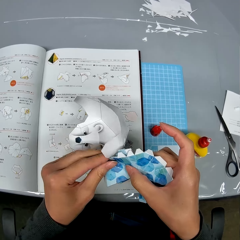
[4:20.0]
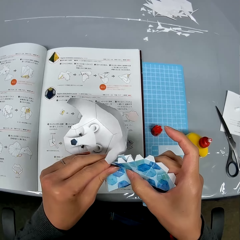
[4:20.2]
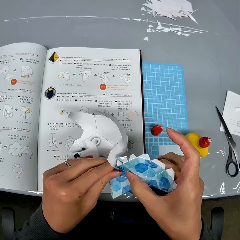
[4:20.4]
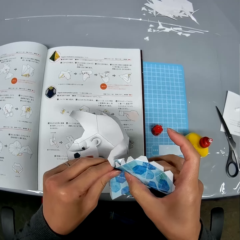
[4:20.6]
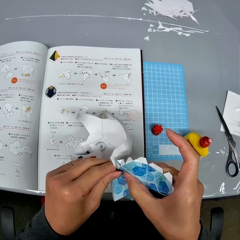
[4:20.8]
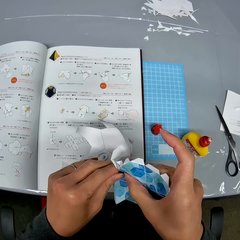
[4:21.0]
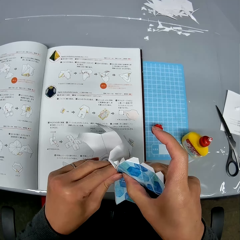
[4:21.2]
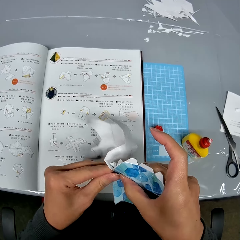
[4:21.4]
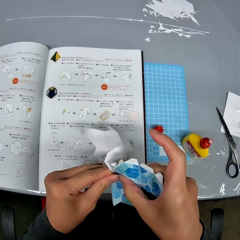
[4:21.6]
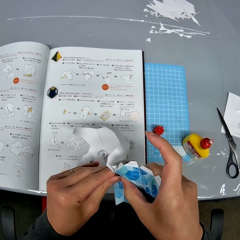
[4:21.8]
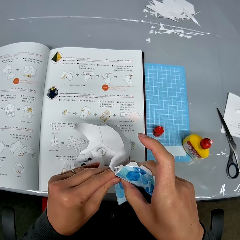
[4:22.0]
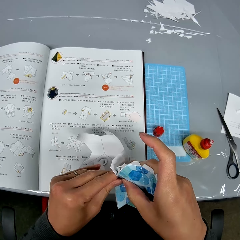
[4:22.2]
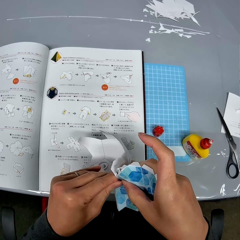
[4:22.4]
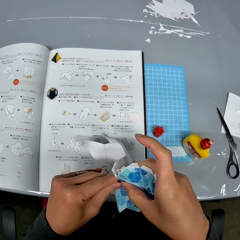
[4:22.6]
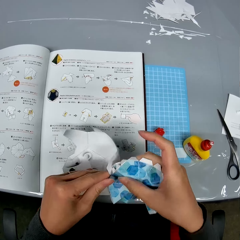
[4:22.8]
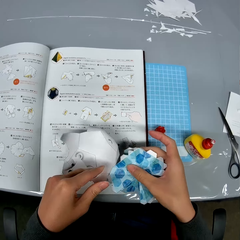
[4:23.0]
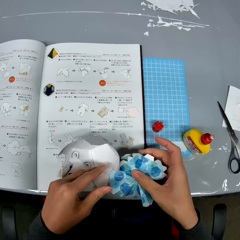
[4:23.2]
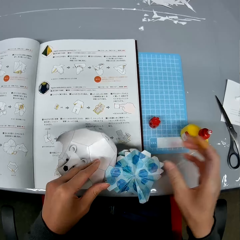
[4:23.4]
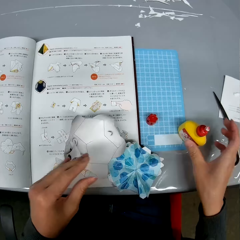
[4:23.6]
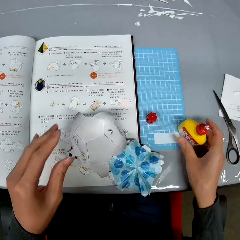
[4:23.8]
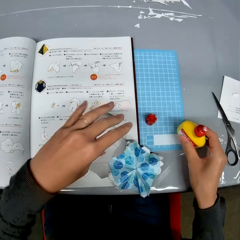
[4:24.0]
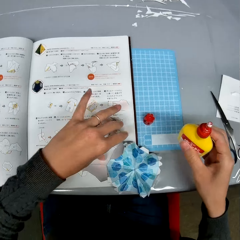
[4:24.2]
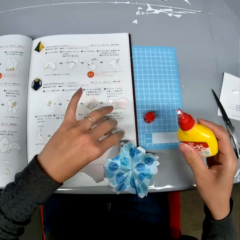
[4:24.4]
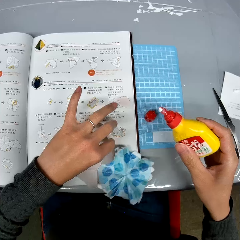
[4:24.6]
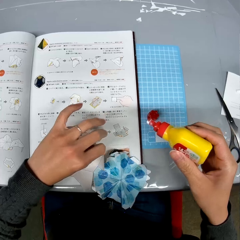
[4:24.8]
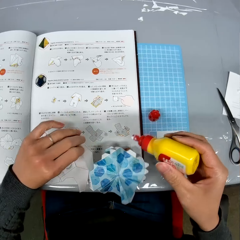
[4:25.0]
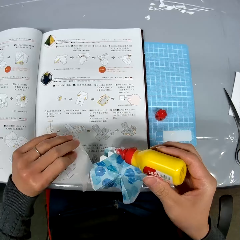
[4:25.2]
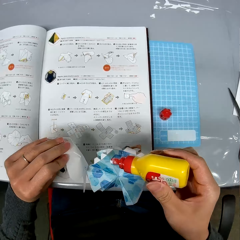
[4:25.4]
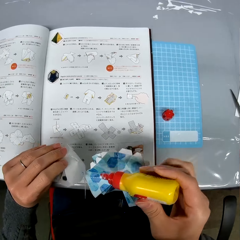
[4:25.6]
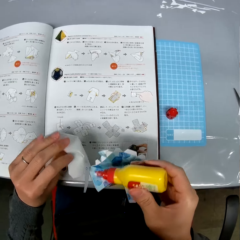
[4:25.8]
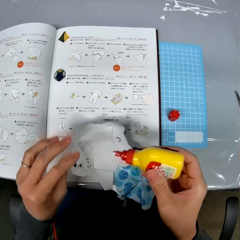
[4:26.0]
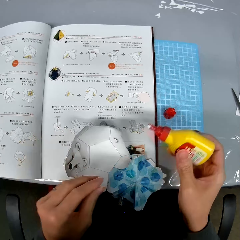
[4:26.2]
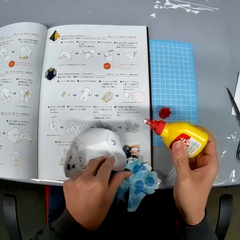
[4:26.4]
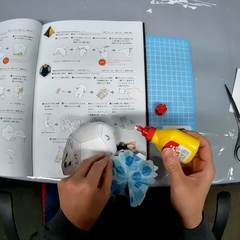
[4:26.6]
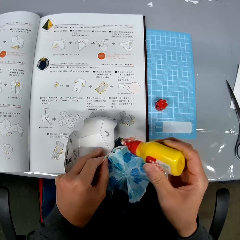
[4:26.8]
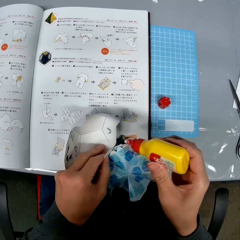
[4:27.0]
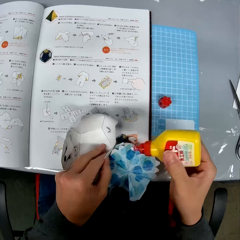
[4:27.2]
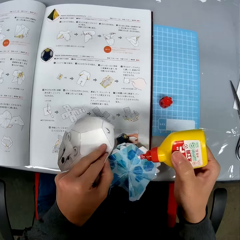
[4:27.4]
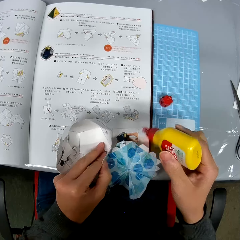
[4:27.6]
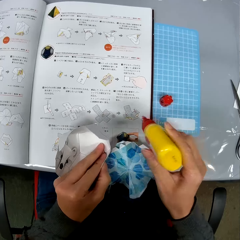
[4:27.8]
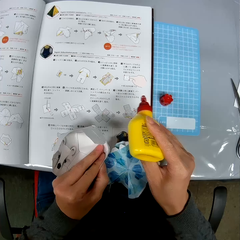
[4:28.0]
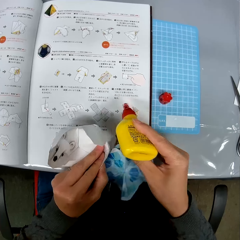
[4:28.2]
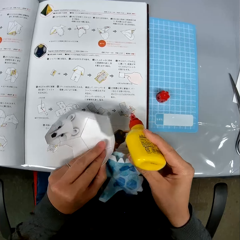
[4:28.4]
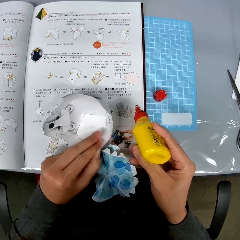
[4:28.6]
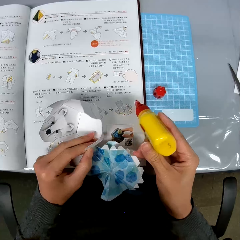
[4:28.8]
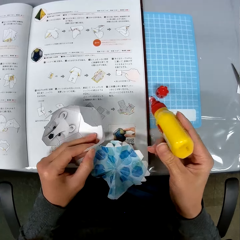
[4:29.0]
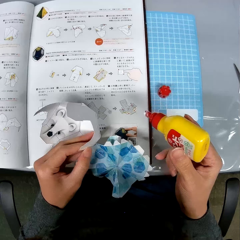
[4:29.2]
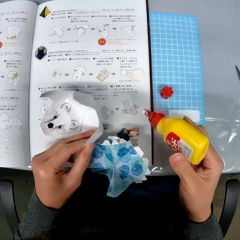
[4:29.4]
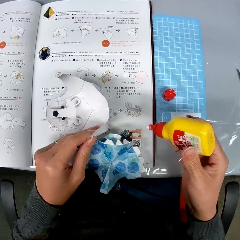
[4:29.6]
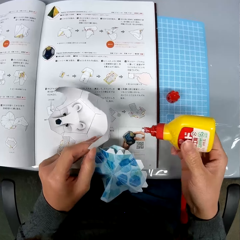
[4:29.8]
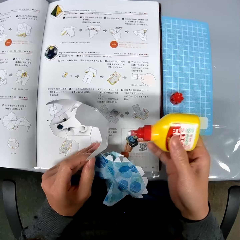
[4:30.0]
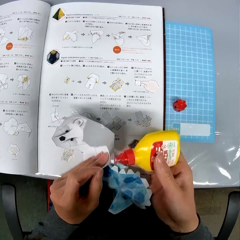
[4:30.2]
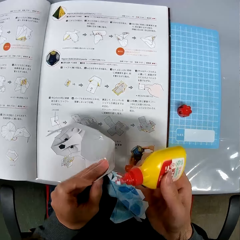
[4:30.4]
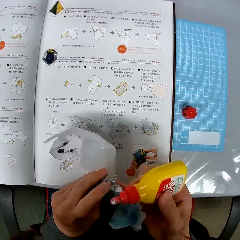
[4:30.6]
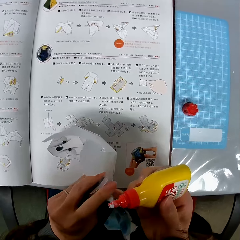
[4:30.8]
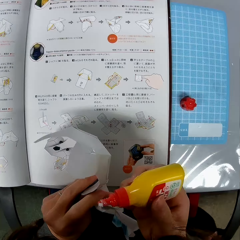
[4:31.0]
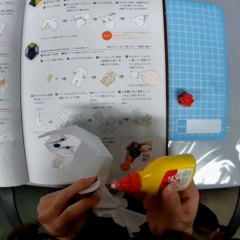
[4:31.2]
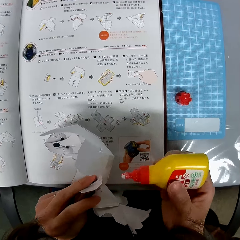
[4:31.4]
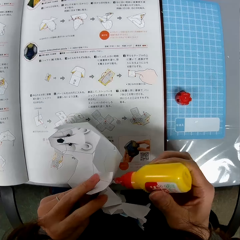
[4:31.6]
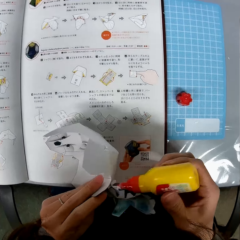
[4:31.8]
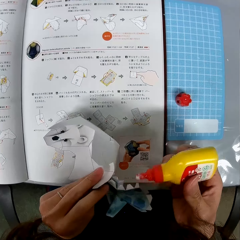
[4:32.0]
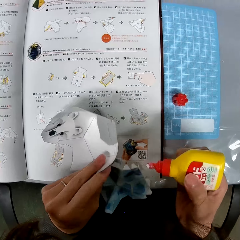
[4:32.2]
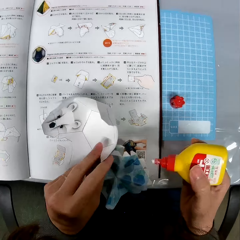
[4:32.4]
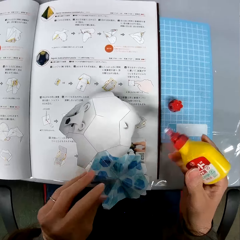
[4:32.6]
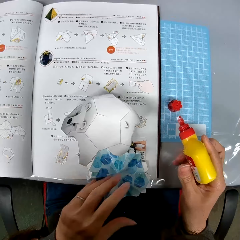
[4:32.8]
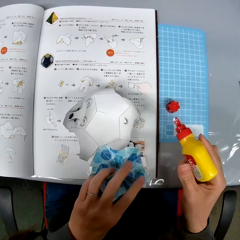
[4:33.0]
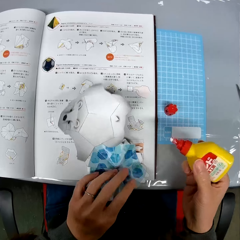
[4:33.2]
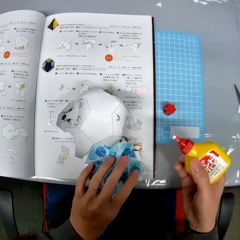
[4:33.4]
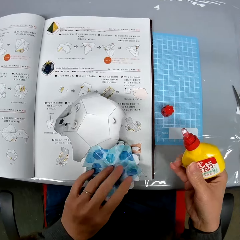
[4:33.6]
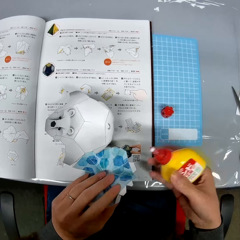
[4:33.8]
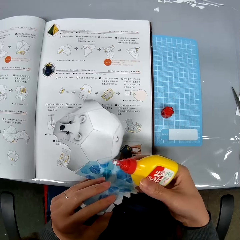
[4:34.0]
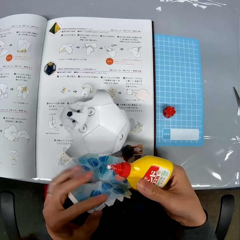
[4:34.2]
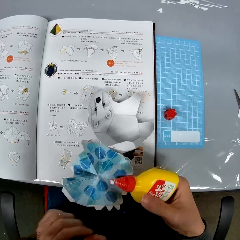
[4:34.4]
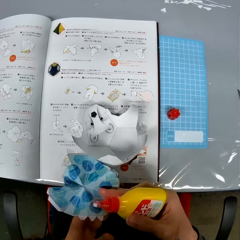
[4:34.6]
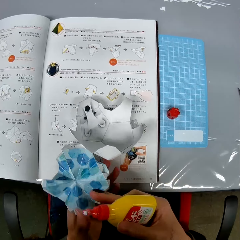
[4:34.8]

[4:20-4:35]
The camera wearer looks at the paper model. They put down the paper model. They pick up the container of glue from the table. They take the paper model. They hold the glue close to the paper crafts. They adjust the paper crafts. They fold the paper model.

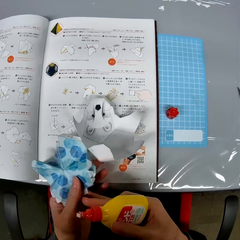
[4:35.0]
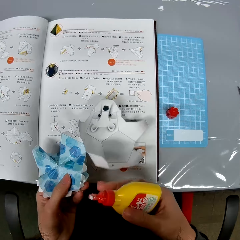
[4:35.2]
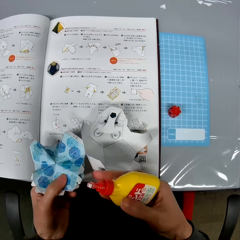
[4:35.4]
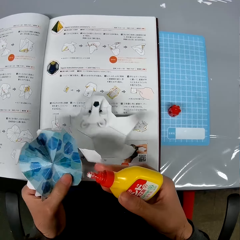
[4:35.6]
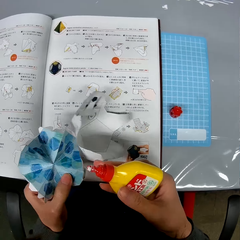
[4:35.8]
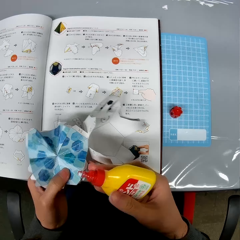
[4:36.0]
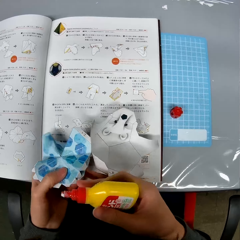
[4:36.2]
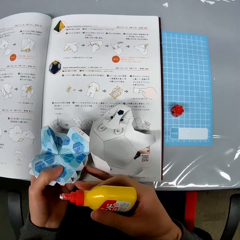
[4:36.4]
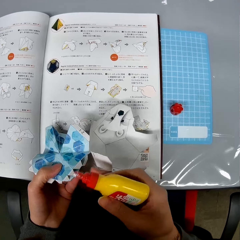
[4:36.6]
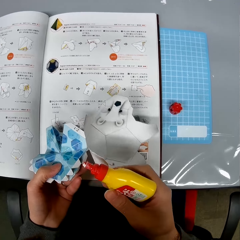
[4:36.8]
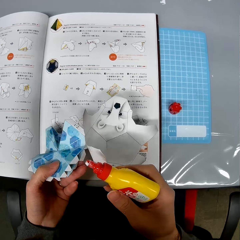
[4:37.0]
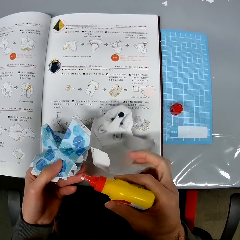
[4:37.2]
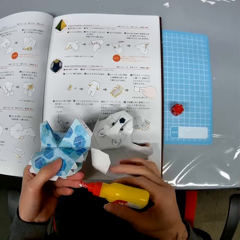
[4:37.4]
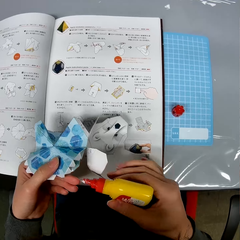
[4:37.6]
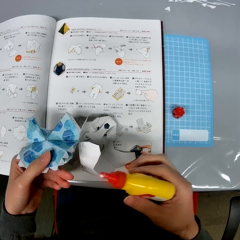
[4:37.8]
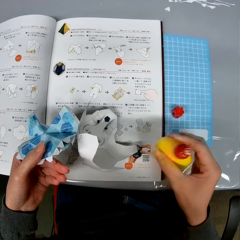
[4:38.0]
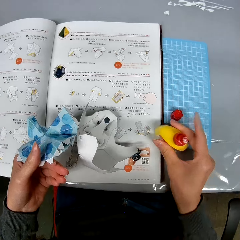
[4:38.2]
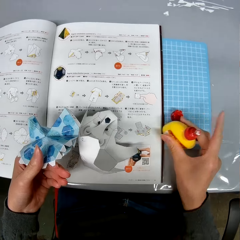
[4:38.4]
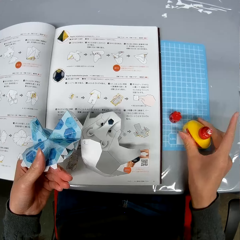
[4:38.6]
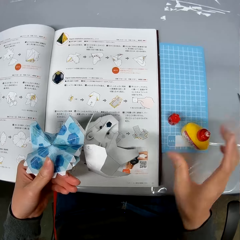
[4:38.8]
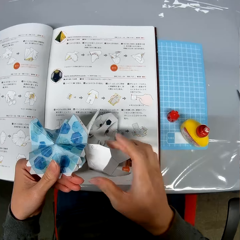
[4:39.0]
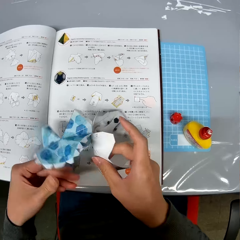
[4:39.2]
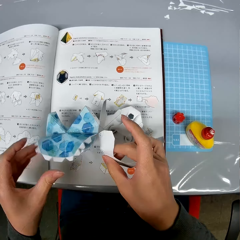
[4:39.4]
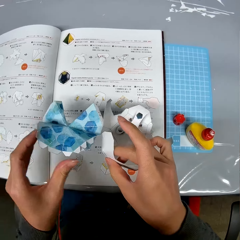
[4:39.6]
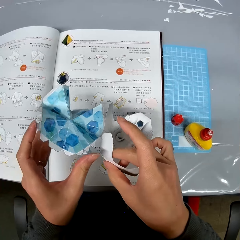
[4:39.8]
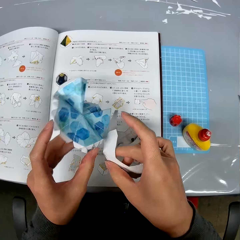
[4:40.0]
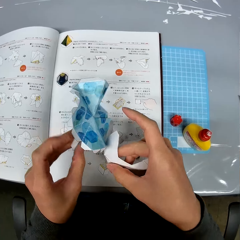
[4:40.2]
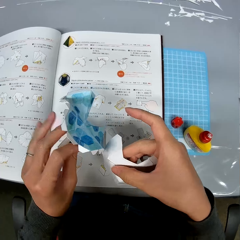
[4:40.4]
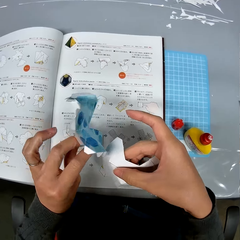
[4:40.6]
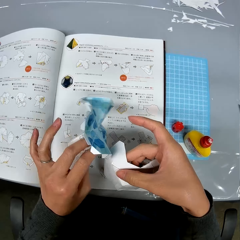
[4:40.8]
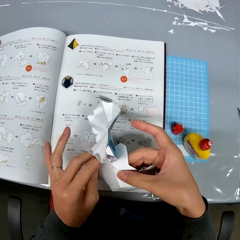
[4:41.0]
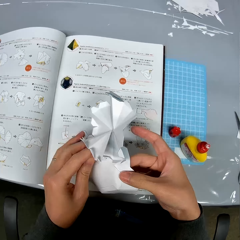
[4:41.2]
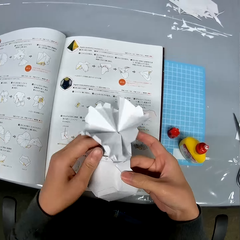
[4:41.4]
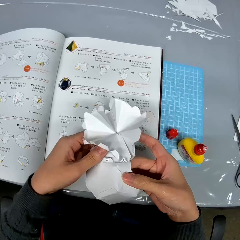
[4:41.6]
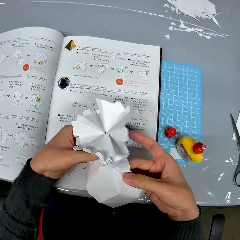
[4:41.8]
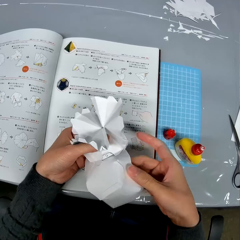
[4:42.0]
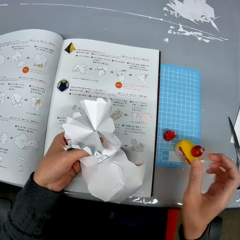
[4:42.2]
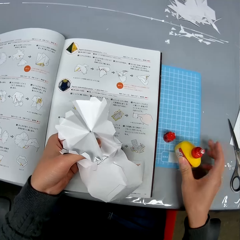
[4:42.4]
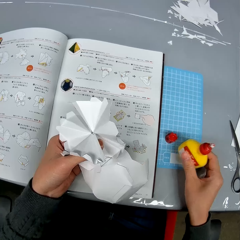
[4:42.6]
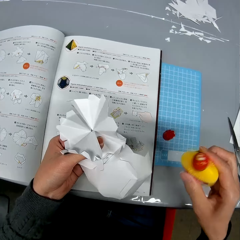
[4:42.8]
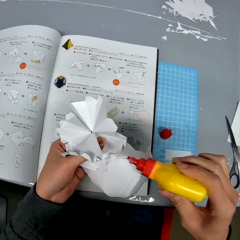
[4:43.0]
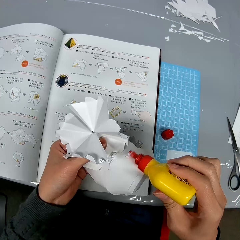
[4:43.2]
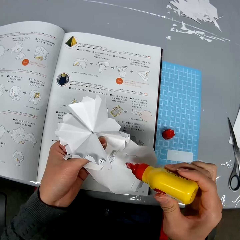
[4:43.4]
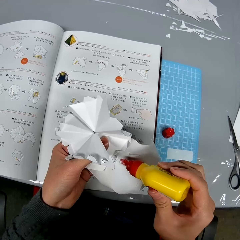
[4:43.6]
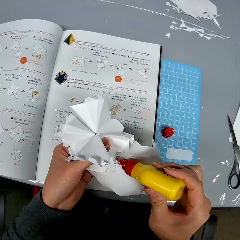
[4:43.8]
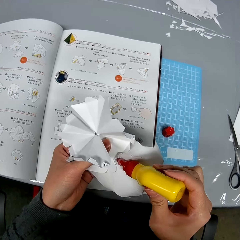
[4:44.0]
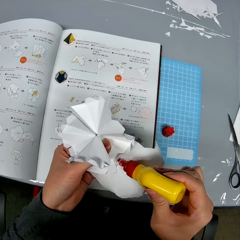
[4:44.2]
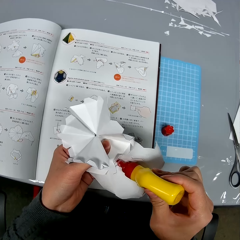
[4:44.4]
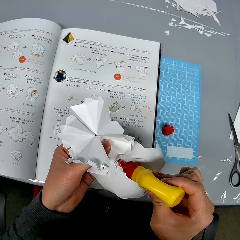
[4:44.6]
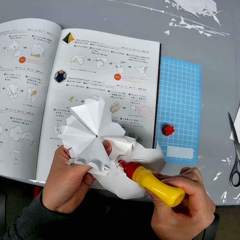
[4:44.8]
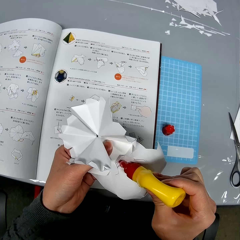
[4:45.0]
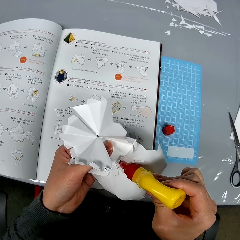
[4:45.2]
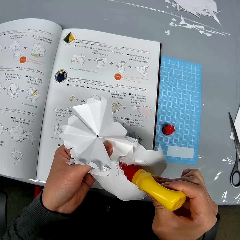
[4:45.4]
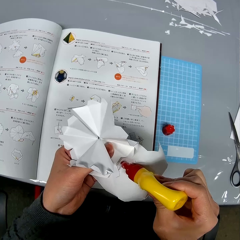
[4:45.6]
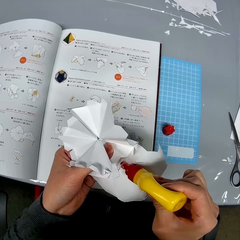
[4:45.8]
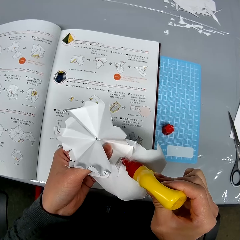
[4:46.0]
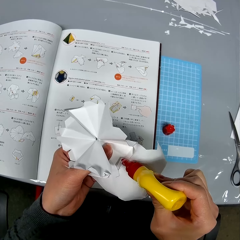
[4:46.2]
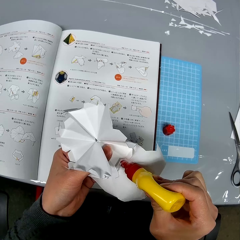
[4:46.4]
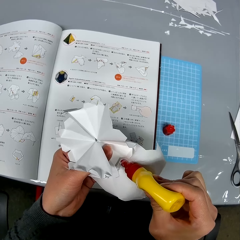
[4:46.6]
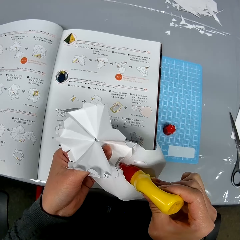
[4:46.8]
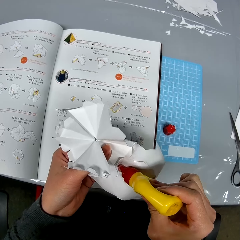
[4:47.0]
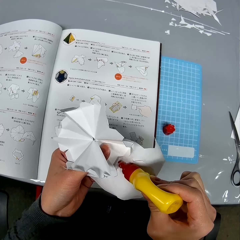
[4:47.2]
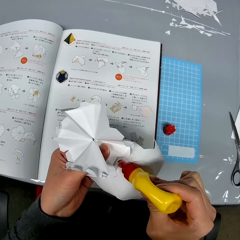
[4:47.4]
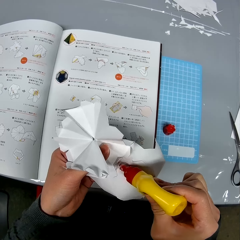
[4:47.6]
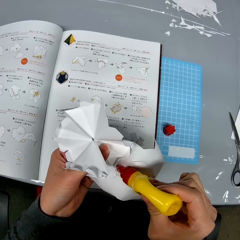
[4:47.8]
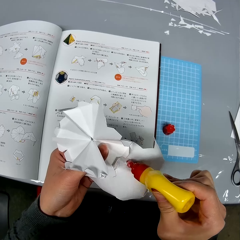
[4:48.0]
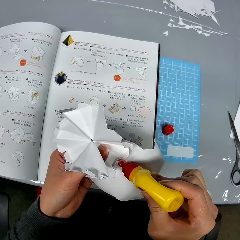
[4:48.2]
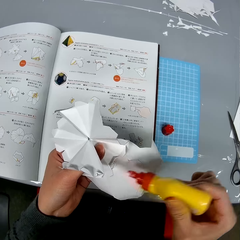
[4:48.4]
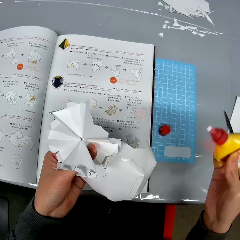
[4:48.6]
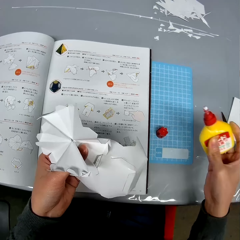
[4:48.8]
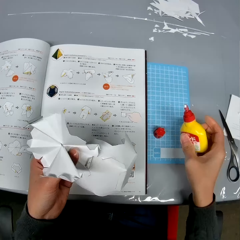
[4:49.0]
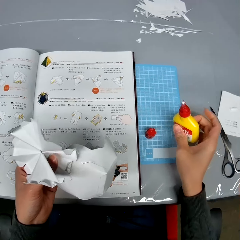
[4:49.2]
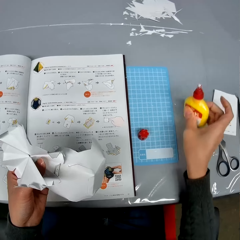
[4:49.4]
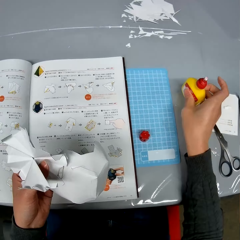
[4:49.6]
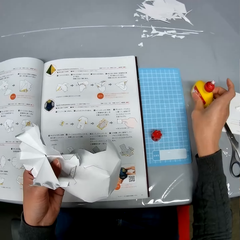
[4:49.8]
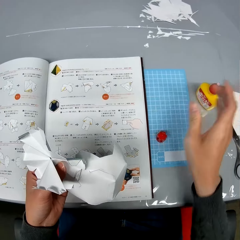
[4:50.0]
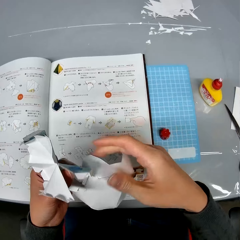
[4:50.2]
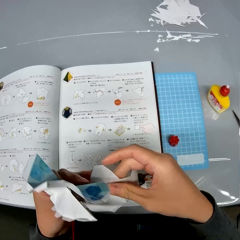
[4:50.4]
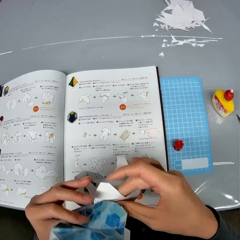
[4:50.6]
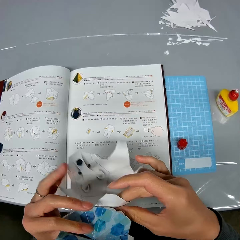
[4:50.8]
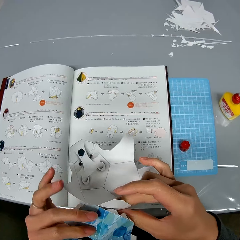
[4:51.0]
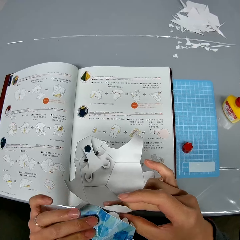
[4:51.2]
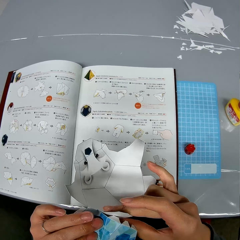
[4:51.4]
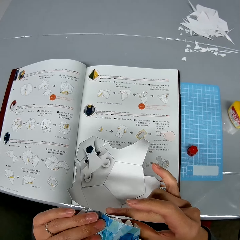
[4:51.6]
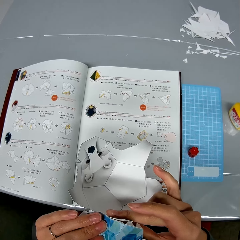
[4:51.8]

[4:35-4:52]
The camera wearer checks the paper model. They drop the container of glue on the table. They adjust the paper crafts. They turn the paper model. They pick up the container of glue from the table. They drop the container of glue on the table. They turn the crafting paper in their hand. They hold the paper crafts in their hands together.
